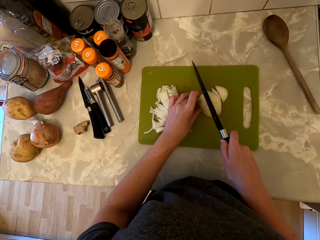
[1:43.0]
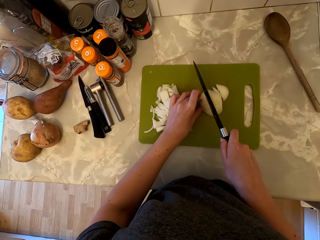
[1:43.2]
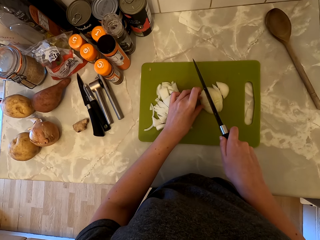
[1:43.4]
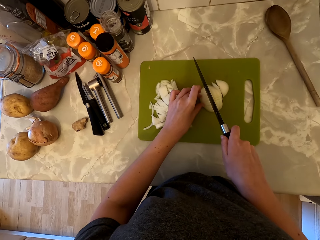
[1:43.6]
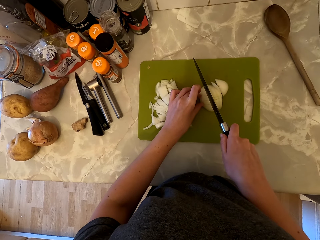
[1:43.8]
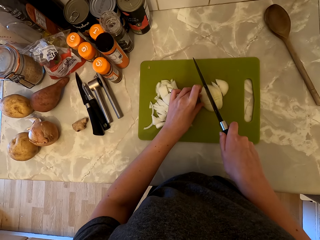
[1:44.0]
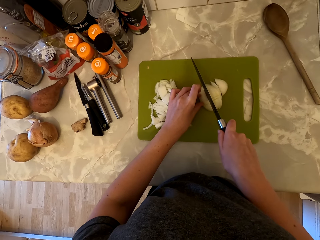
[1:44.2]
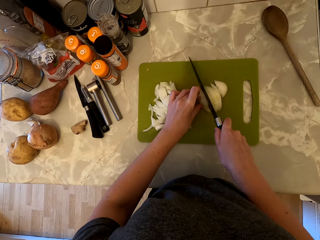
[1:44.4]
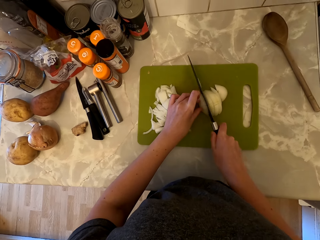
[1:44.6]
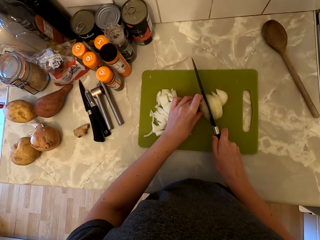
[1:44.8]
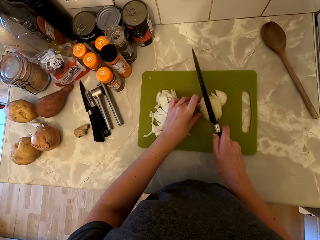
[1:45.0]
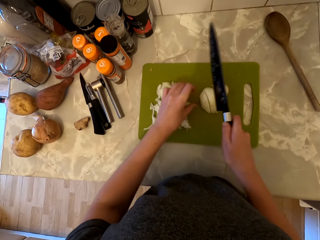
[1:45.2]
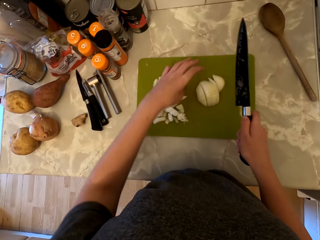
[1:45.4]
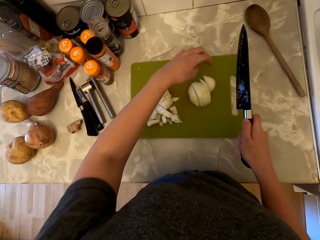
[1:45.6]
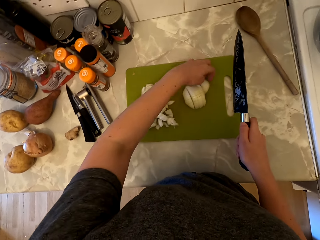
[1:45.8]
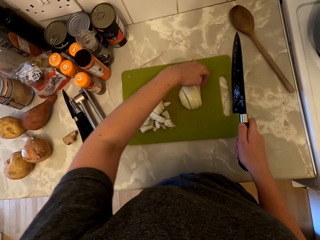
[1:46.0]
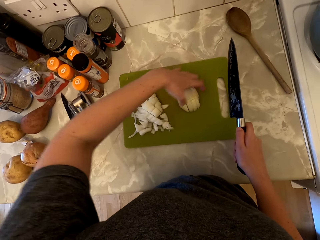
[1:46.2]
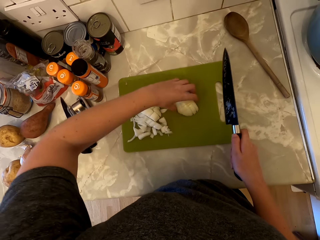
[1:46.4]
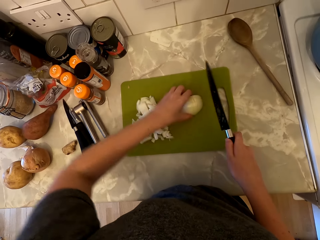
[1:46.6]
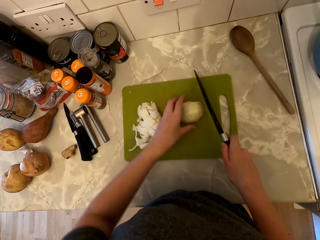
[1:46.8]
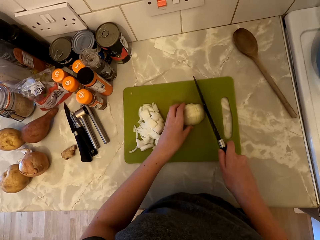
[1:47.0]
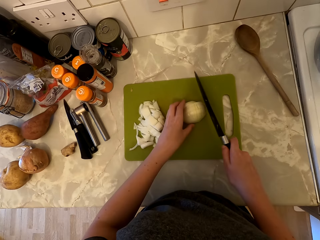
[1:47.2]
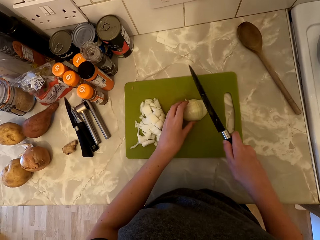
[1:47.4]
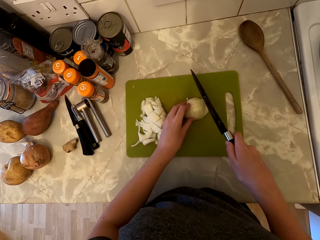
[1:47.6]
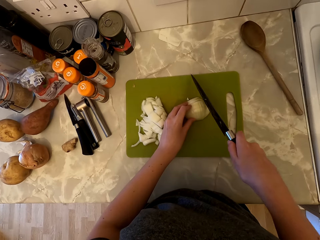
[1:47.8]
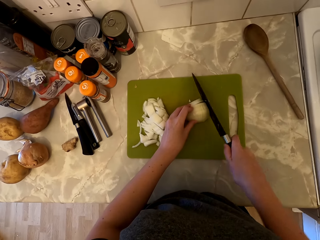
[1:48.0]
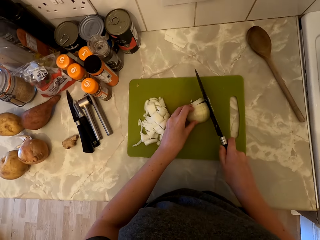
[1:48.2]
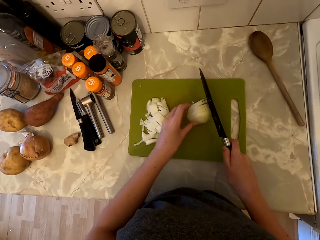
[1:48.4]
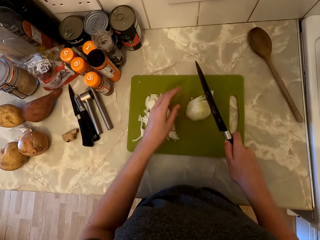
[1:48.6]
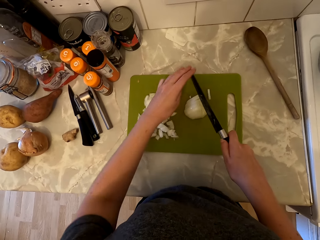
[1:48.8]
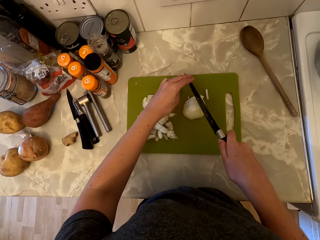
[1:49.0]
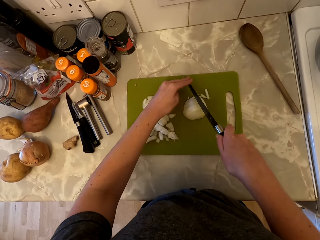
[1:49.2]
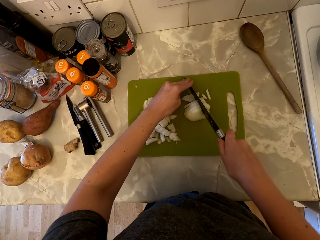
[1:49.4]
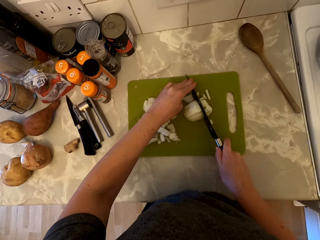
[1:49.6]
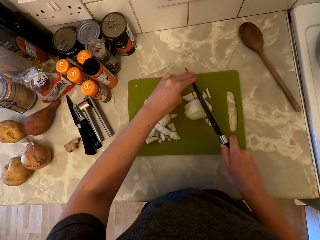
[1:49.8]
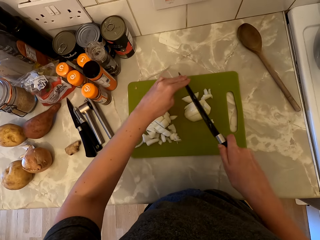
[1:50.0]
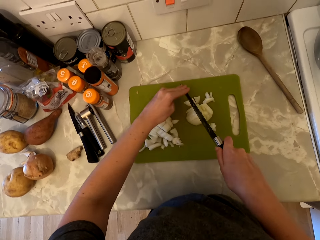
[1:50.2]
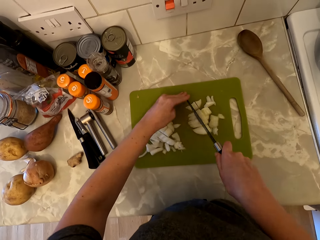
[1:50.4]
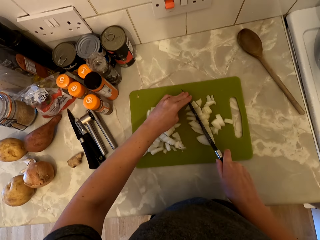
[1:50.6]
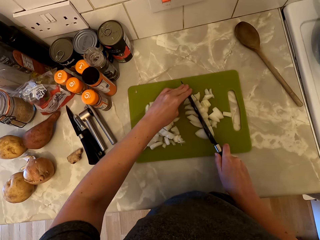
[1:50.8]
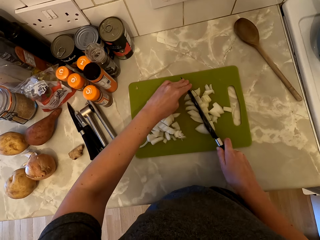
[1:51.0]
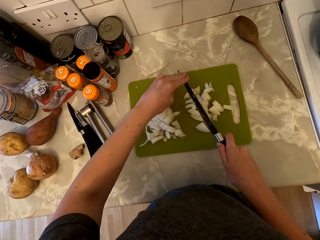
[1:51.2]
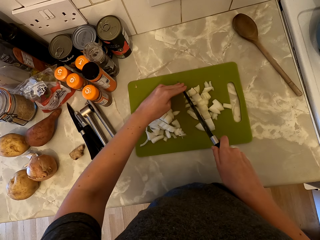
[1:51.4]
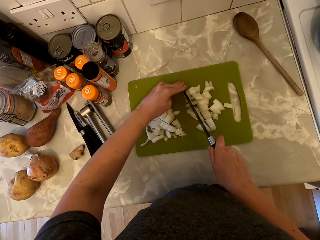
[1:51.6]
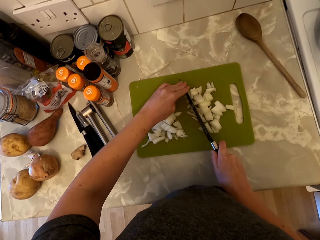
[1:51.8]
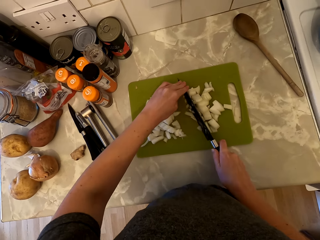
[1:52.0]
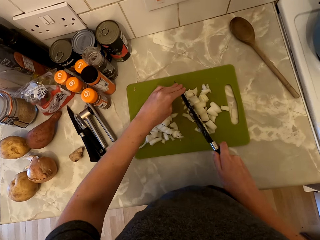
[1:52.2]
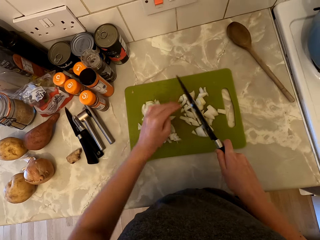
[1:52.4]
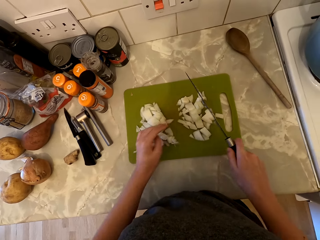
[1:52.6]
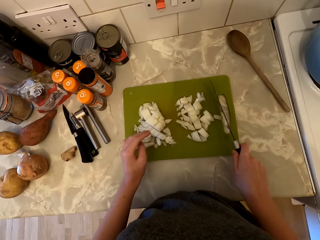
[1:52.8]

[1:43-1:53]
The camera wearer cuts the onion into pieces. They pick up a piece of onion. They move the pieces of onion. They cut through the pieces of onion. They hold the knife with both hands and cut through the pieces of onion.

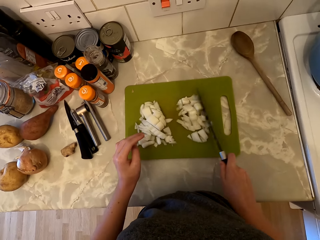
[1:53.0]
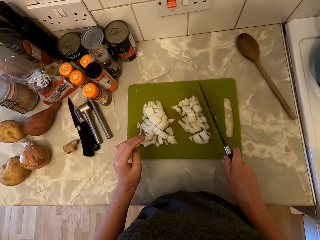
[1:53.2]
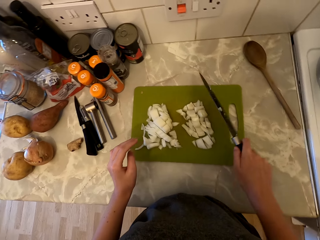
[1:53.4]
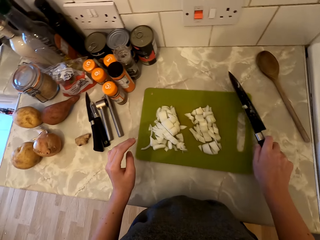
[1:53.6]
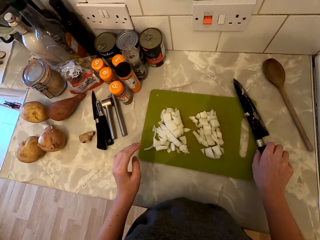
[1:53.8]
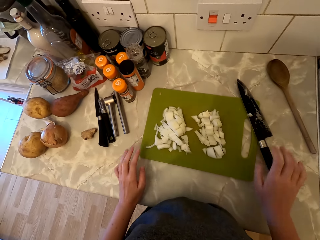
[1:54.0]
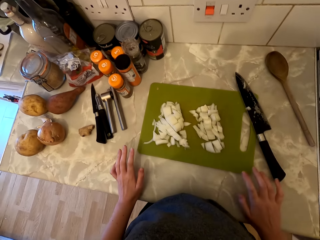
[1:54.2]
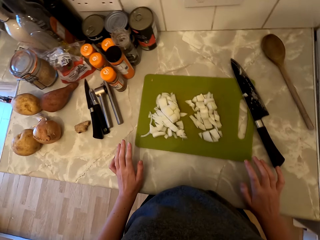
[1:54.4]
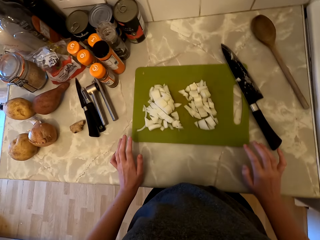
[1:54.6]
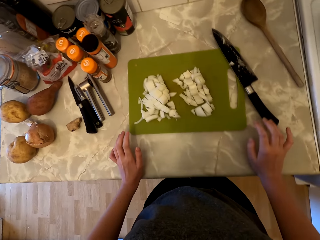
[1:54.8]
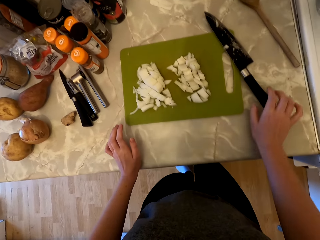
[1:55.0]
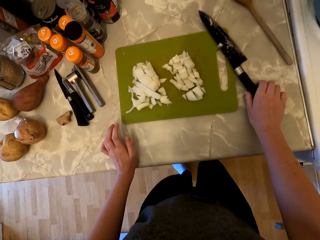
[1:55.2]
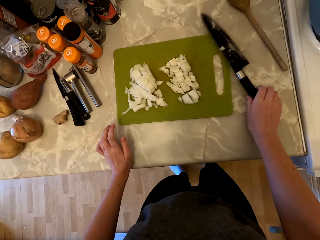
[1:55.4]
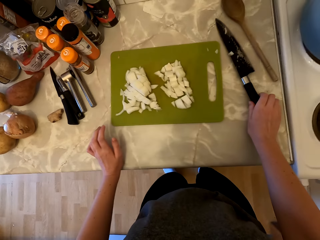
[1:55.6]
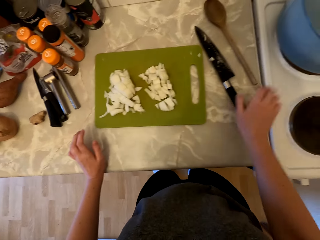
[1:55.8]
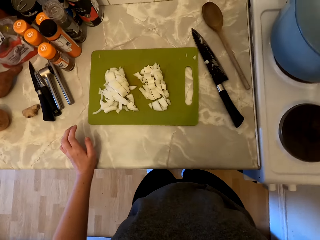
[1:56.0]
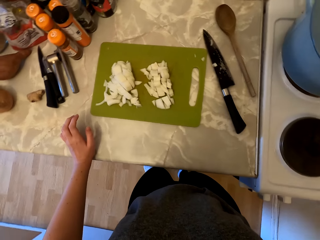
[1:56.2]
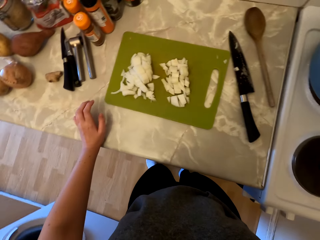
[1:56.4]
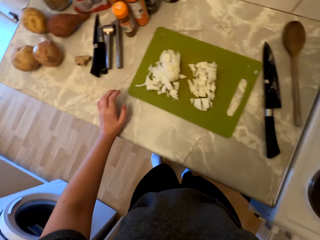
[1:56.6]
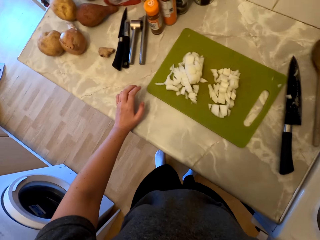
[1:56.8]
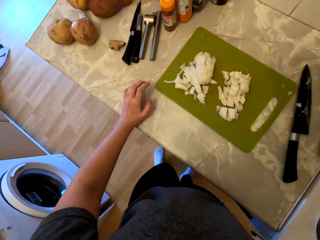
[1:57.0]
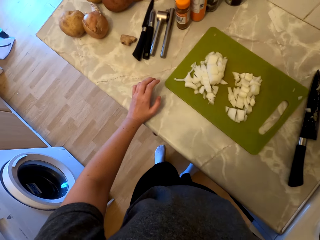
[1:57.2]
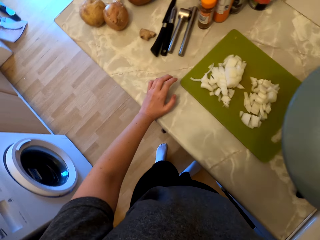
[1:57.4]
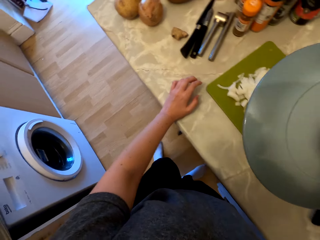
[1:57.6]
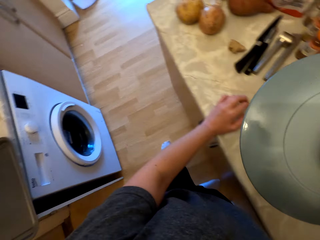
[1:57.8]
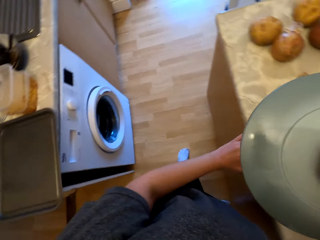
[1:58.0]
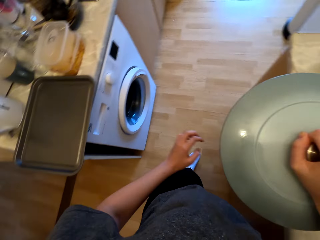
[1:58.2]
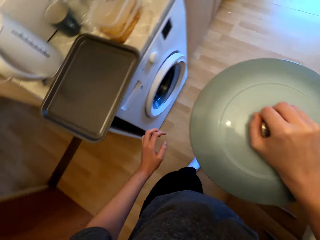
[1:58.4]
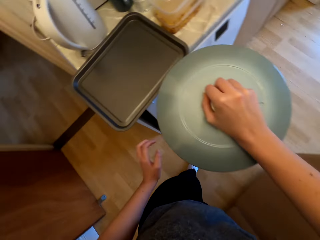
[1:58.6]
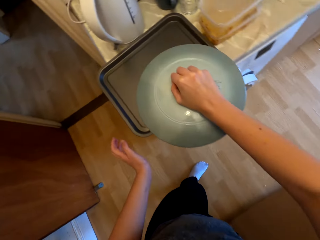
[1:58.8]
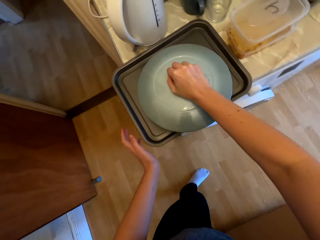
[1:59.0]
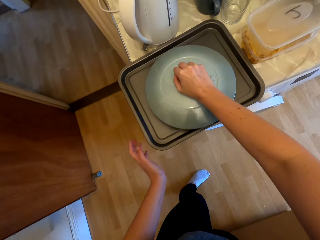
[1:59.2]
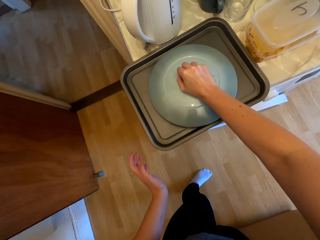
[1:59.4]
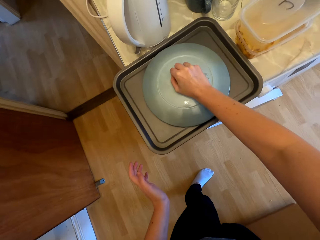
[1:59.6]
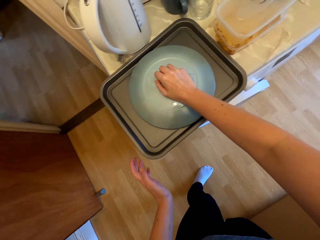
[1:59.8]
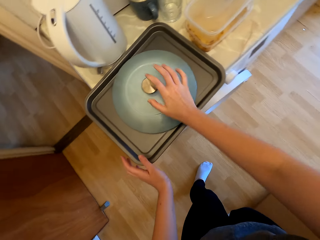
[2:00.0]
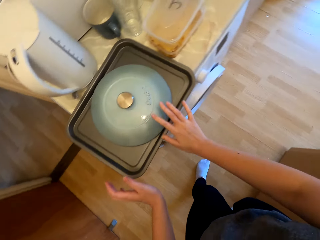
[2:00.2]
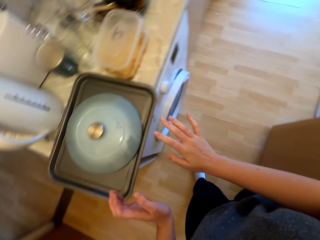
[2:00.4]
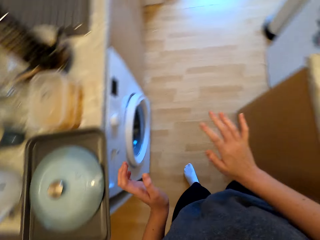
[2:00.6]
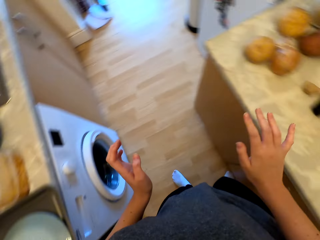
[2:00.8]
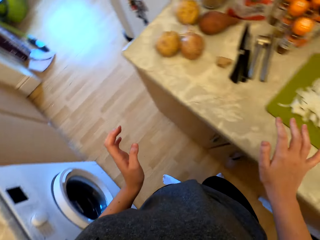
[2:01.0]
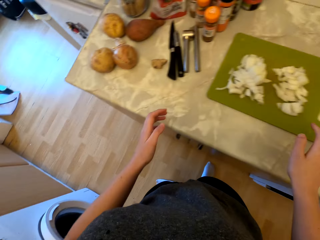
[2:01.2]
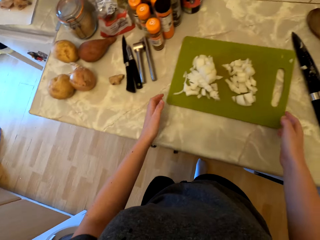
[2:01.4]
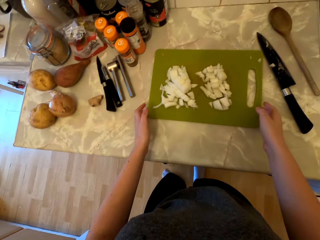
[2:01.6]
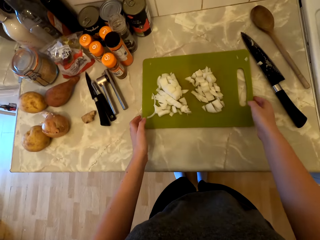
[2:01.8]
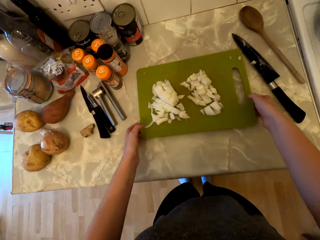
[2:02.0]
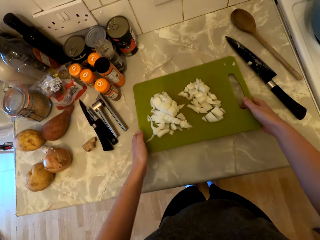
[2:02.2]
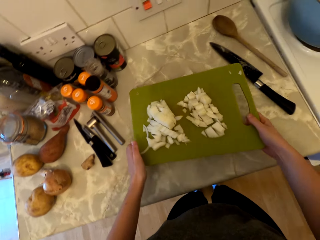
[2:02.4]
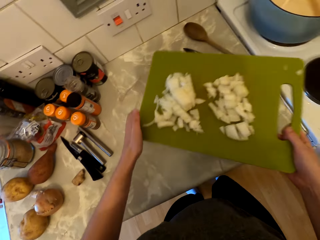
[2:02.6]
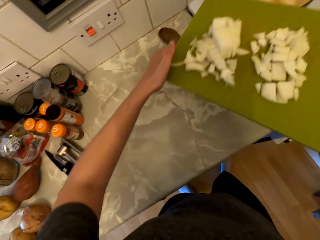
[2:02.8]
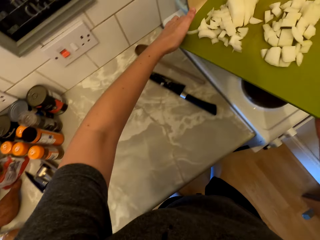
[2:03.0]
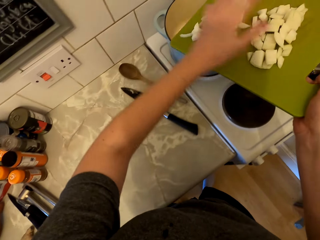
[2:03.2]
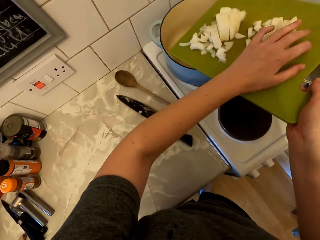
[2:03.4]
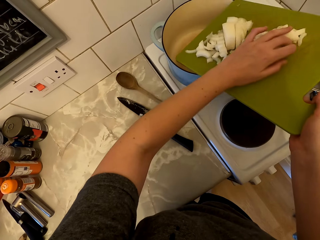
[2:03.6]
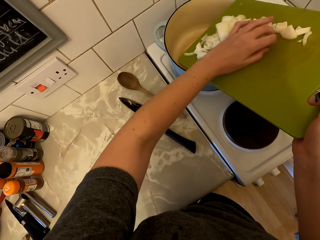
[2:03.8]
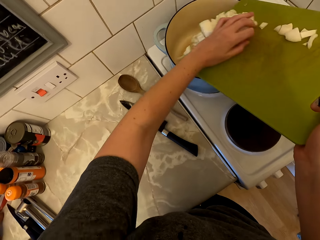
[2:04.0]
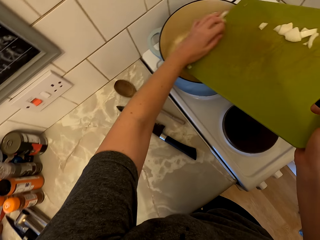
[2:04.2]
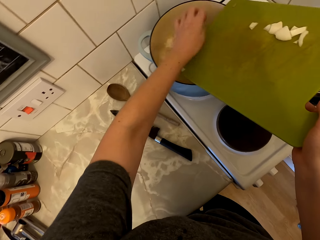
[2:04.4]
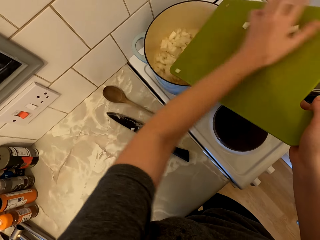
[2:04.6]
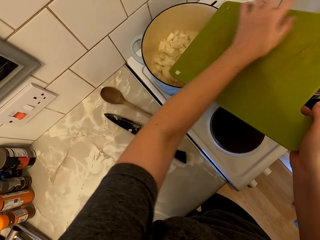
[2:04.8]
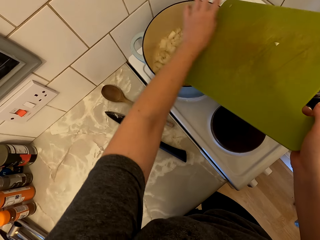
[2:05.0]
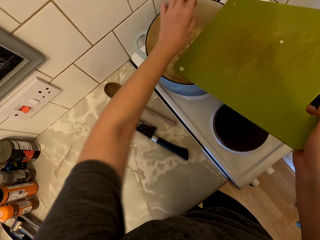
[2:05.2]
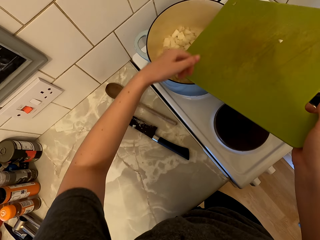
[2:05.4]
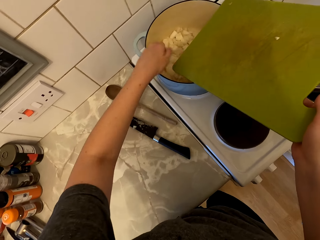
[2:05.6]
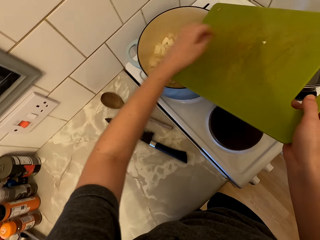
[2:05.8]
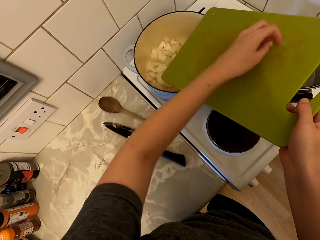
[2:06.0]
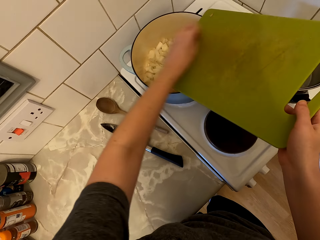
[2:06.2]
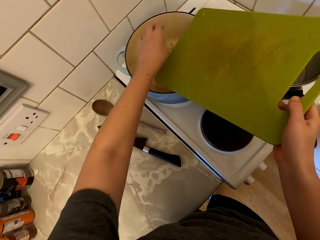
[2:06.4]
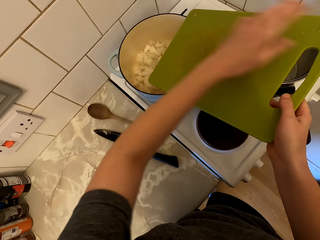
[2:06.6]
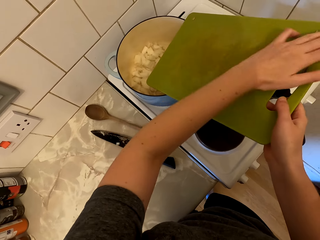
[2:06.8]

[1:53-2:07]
The camera wearer places the knife on the chopping board. She places her hands on the countertop. She picks up the knife. She places the knife on the countertop. She opens the cooking pot lid. She picks the lid from the cooking pot. She places the cooking pot lid in the tray. She picks up the chopping board. She pushes the onions with her hand into the cooking pot. She pours the onion on the cooking pot.
